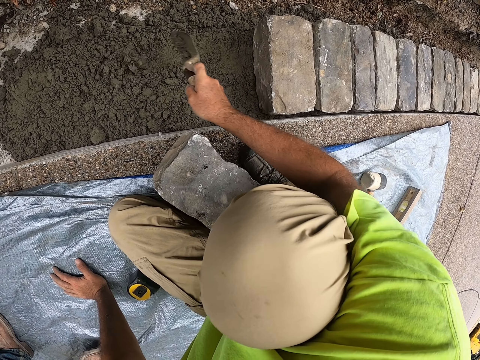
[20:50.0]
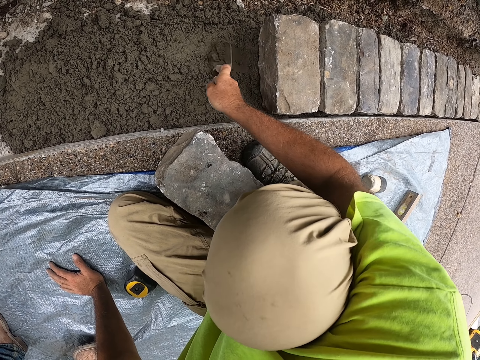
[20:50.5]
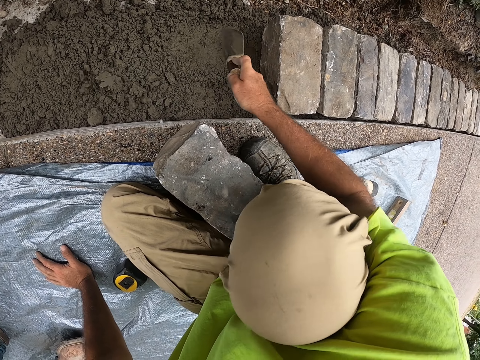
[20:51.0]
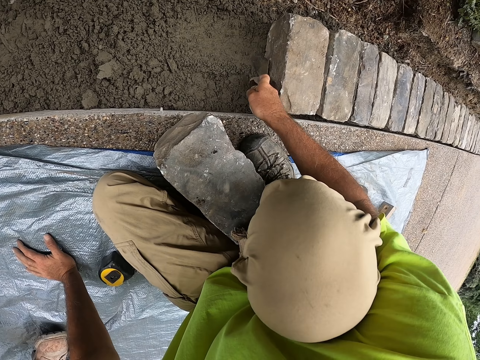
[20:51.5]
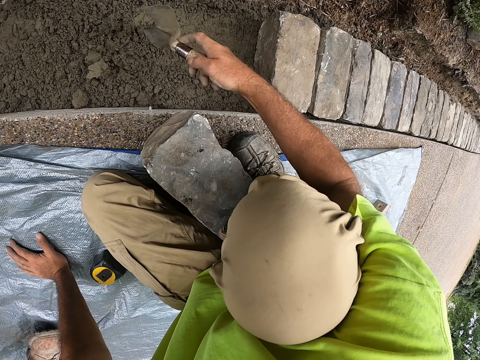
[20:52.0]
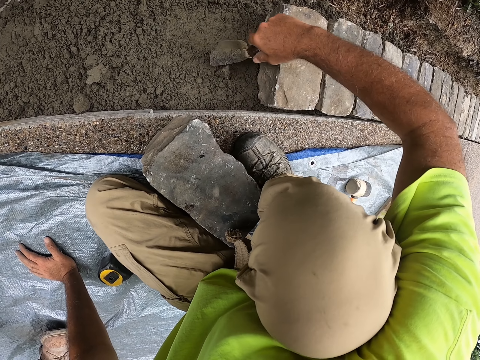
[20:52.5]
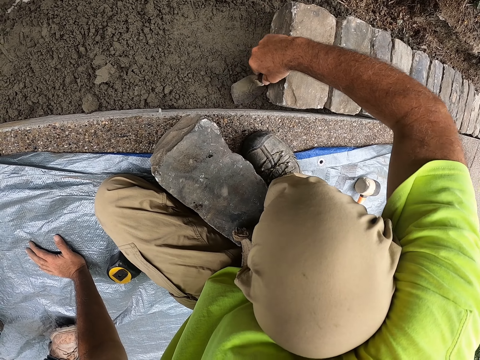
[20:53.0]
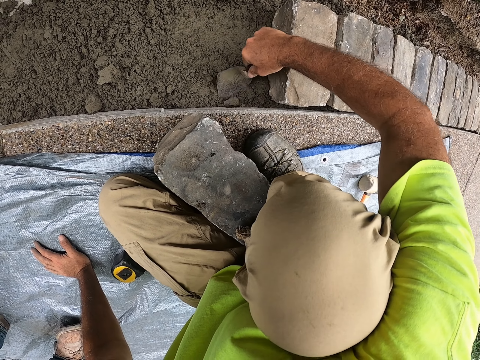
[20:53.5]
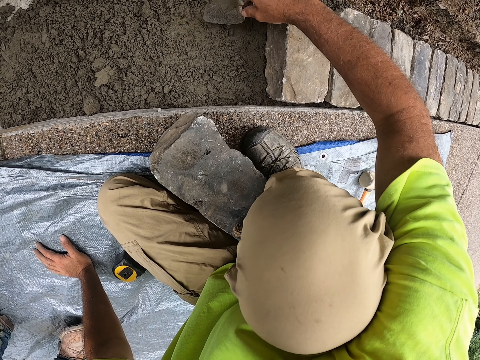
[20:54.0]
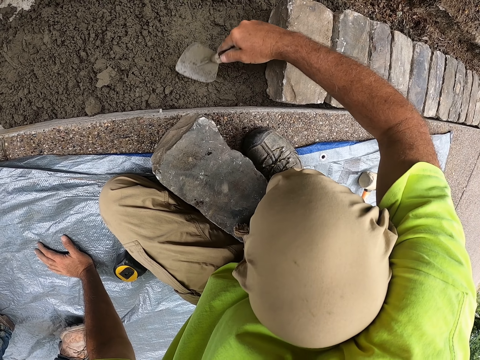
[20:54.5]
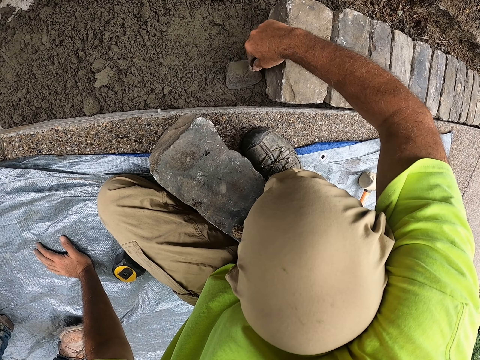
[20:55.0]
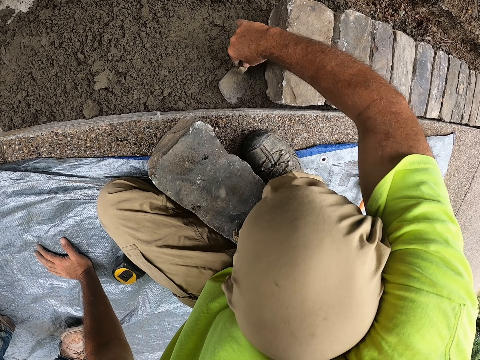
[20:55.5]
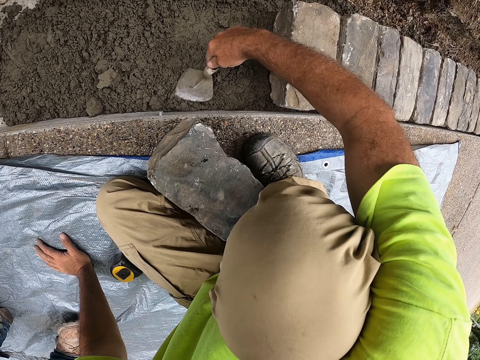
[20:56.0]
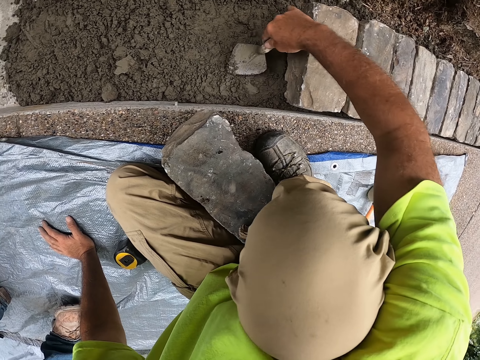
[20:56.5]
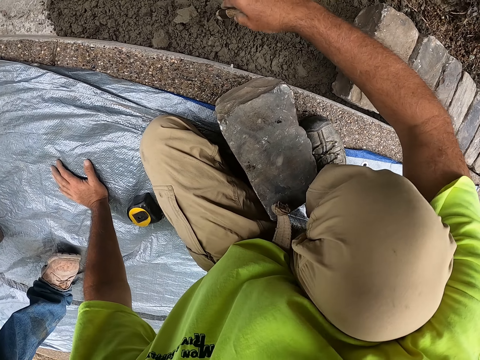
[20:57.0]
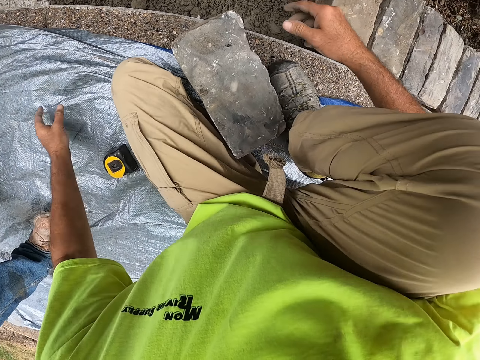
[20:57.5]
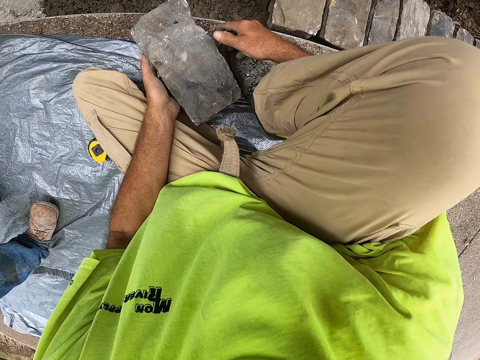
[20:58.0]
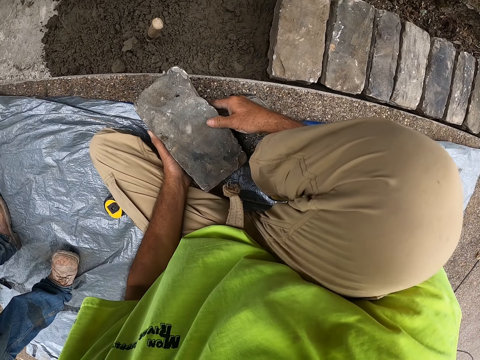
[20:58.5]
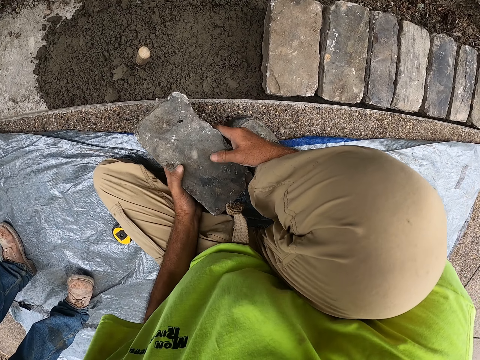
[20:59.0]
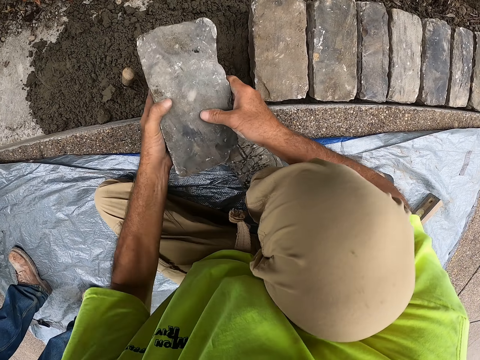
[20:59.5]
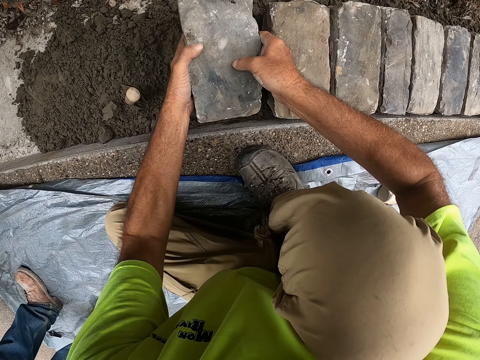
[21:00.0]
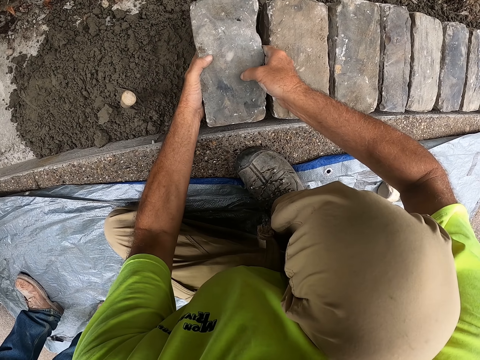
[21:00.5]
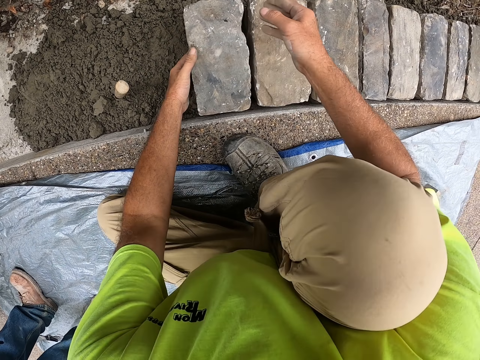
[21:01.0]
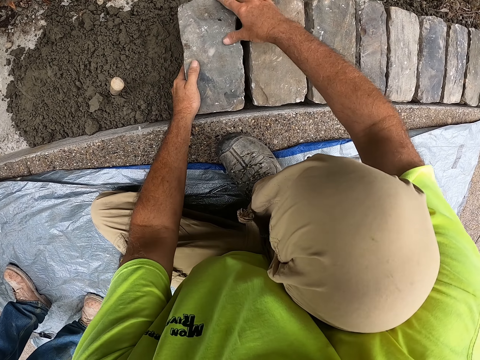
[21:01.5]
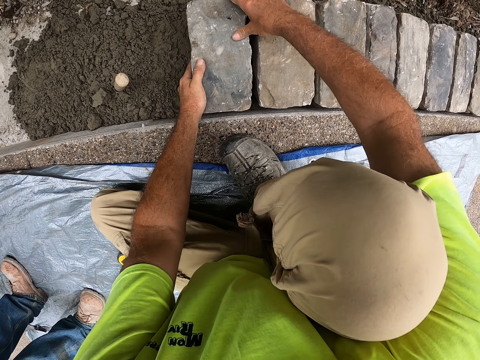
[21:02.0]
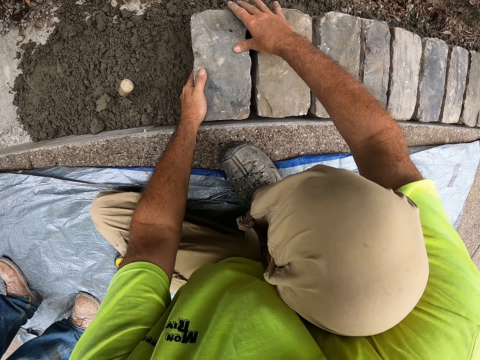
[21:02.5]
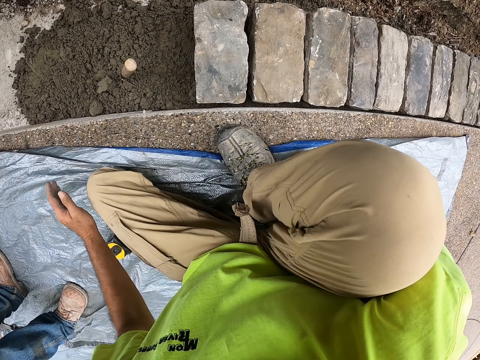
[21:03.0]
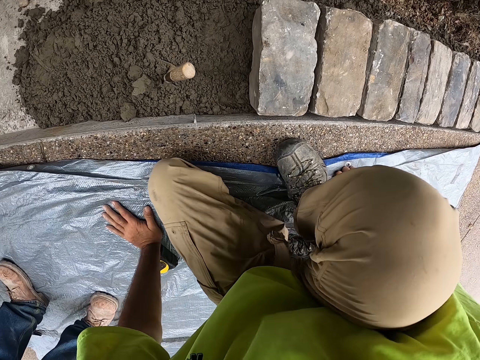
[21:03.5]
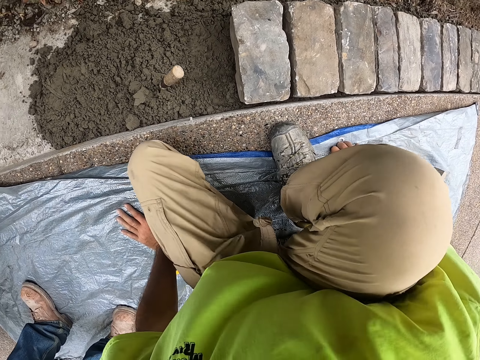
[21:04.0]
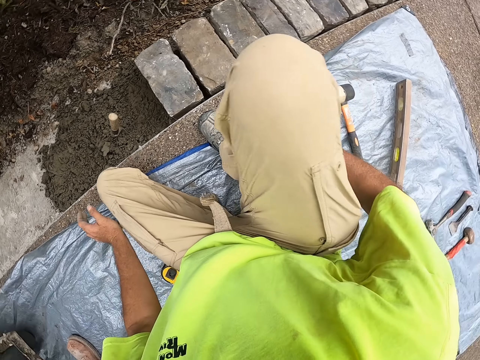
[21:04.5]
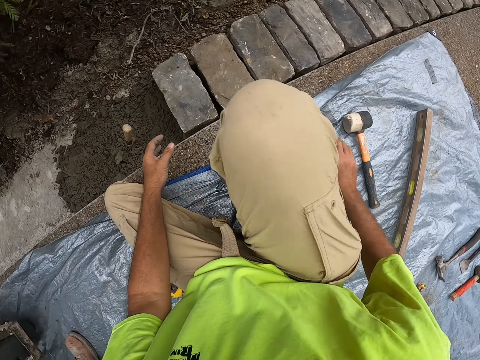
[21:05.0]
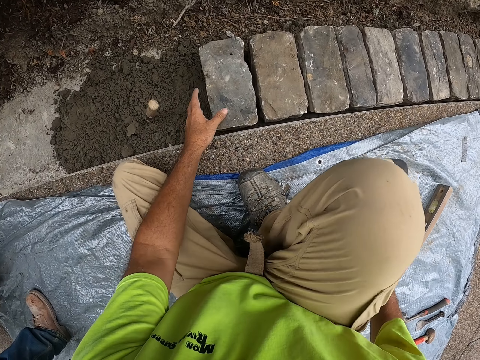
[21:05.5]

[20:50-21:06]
The camera wearer puts the trowel in the concrete. They hold the brick with both hands. They pick the brick, put the brick on the concrete and move.

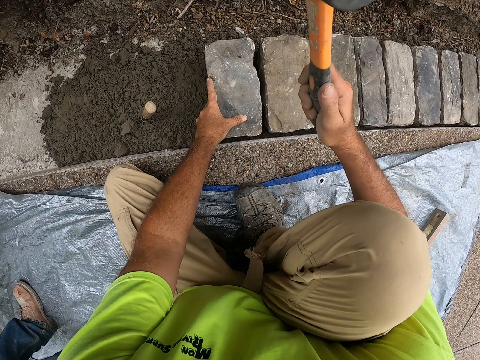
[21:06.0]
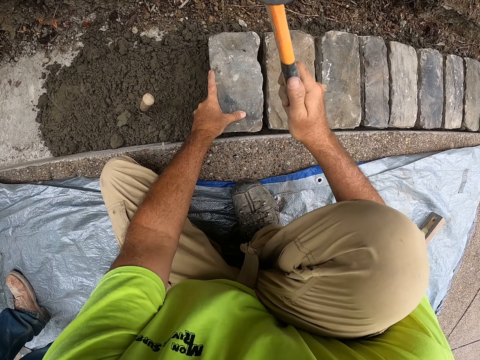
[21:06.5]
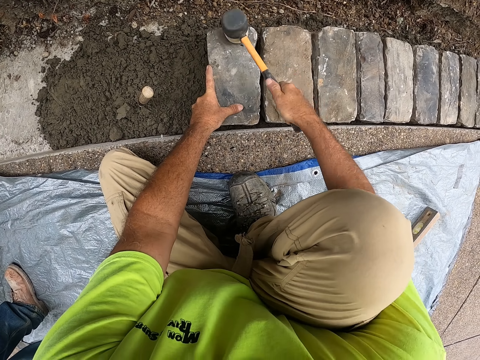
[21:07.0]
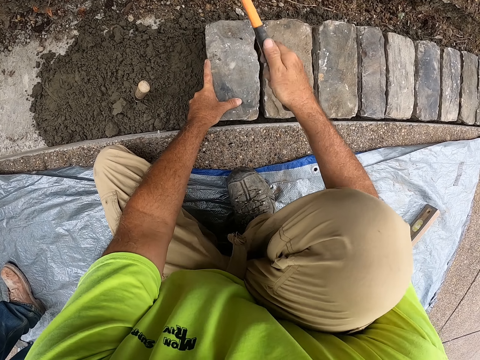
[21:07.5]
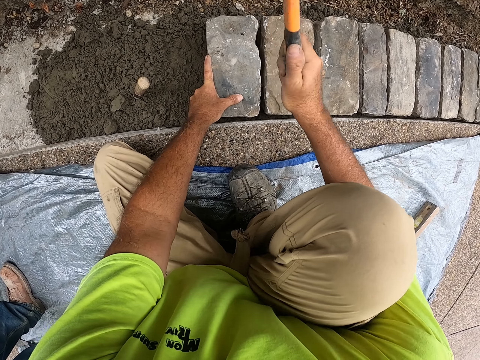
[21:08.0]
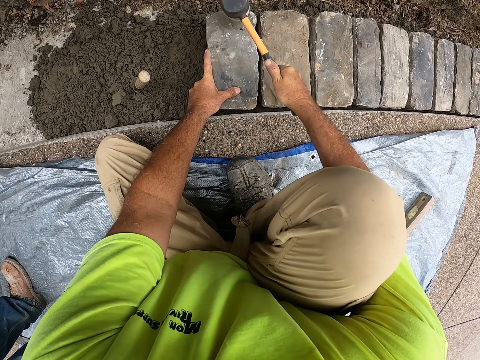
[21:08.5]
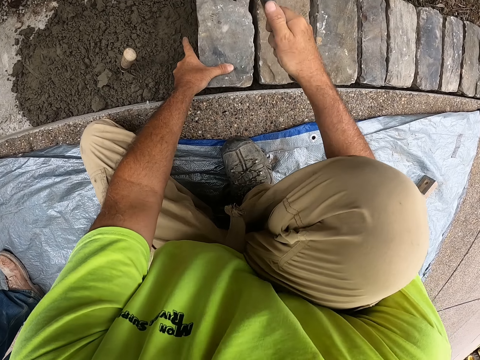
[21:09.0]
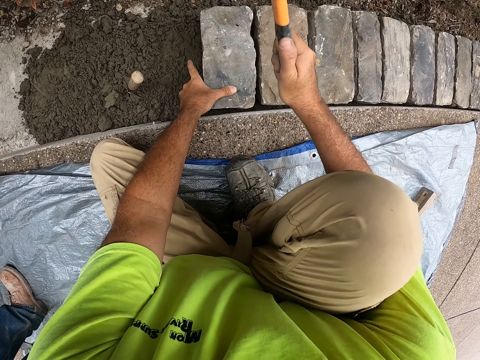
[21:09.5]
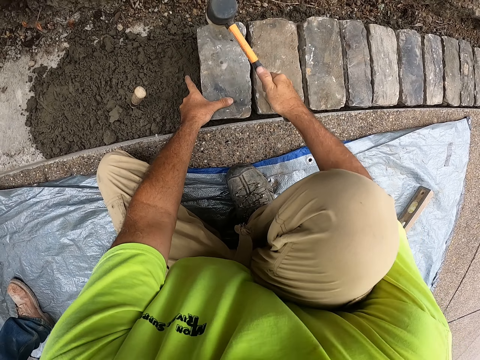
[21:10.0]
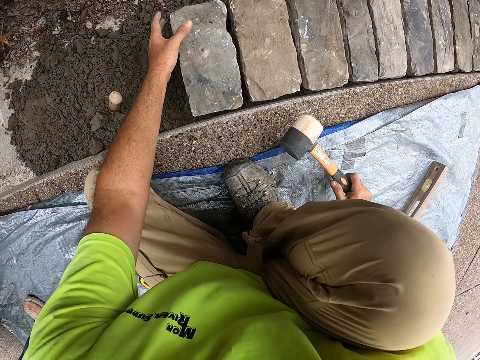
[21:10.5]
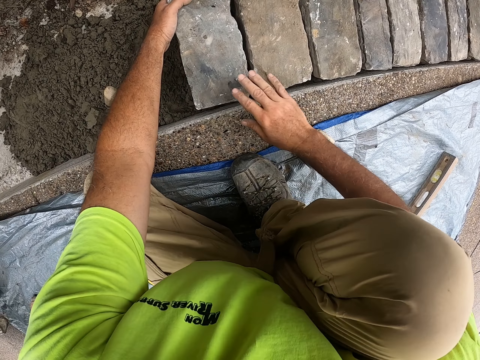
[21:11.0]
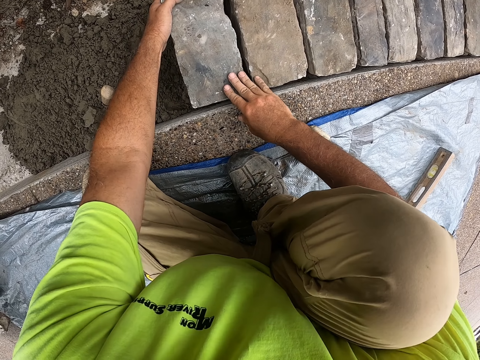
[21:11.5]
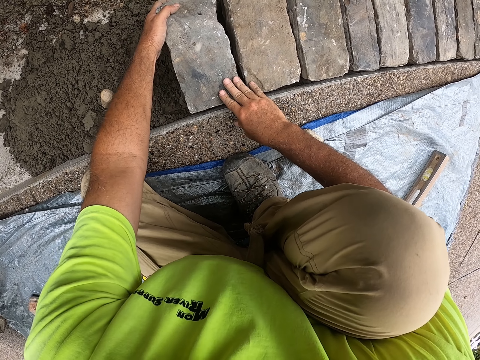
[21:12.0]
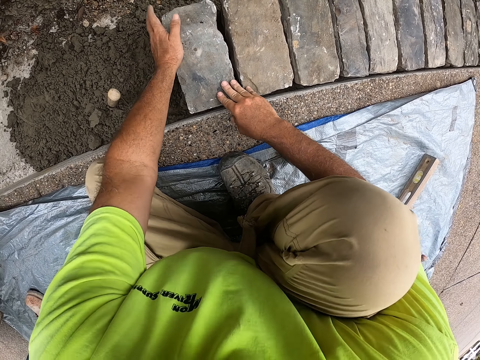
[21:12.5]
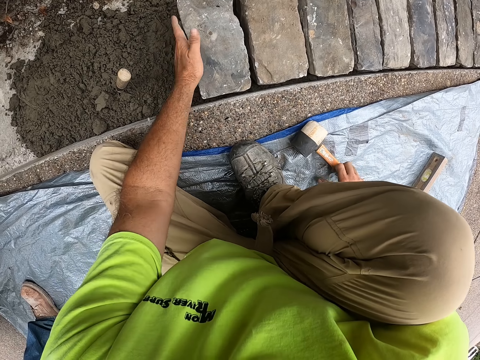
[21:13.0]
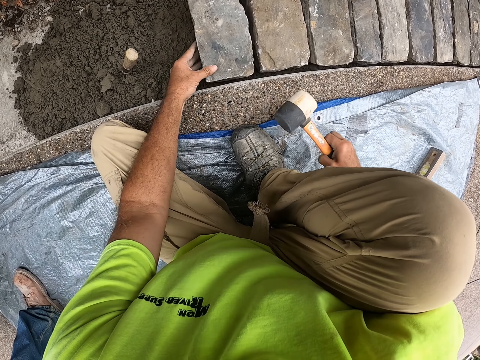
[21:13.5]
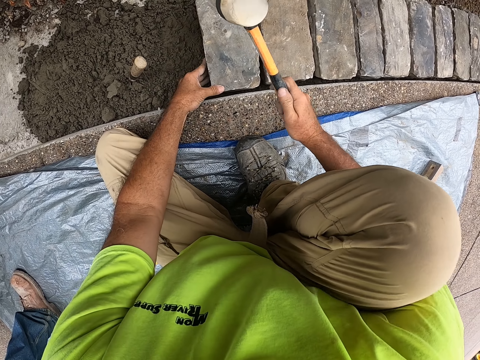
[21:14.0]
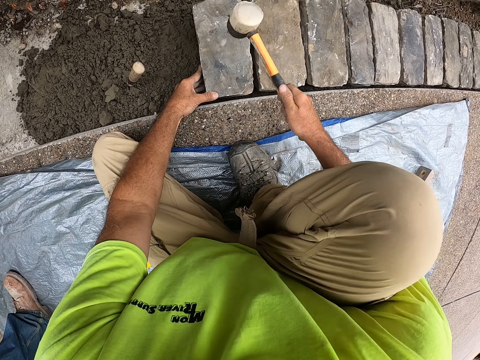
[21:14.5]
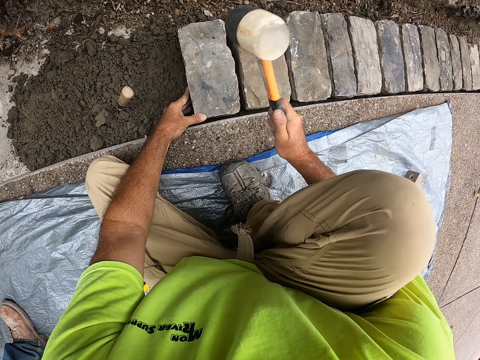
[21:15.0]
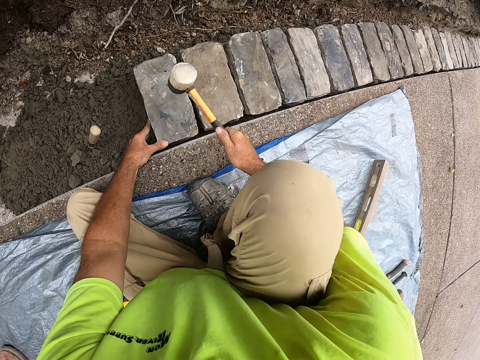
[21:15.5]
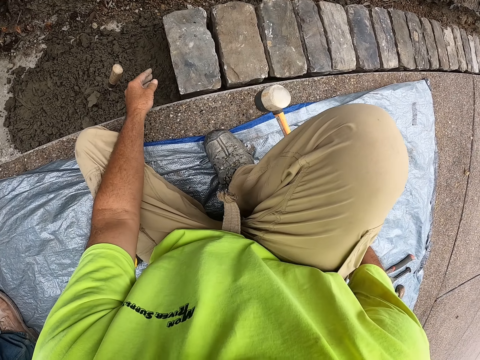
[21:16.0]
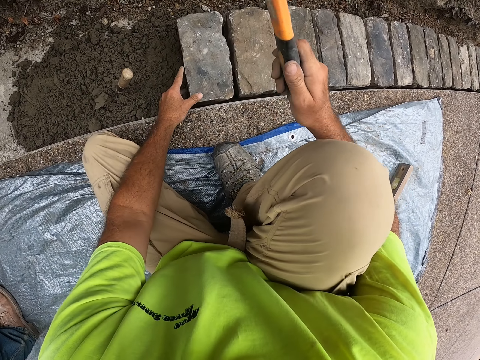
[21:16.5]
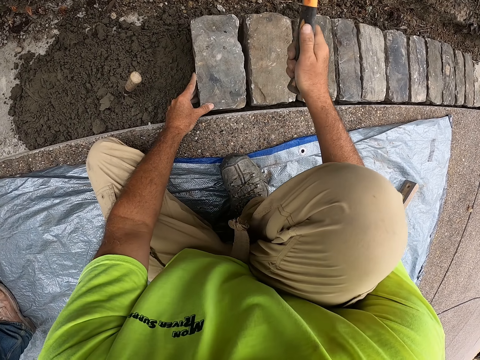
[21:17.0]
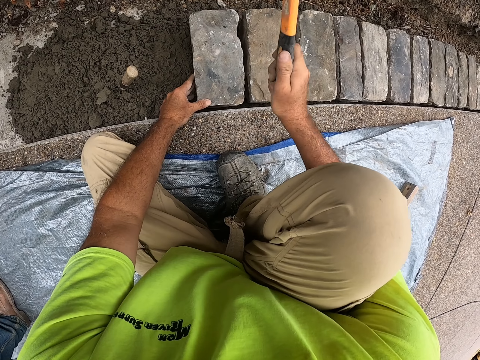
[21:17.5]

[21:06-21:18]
The camera wearer hits the brick with the mallet. They hold the hammer. They put the mallet on the tarp. They fix the brick. They level the brick. They pick the mallet and hit the brick with the mallet.
